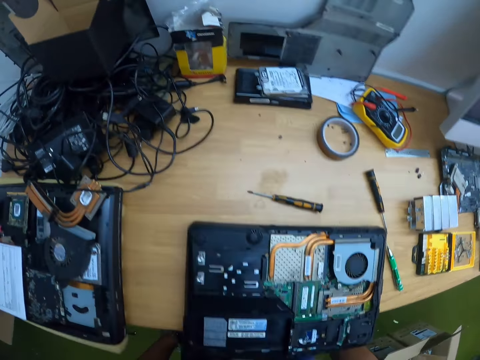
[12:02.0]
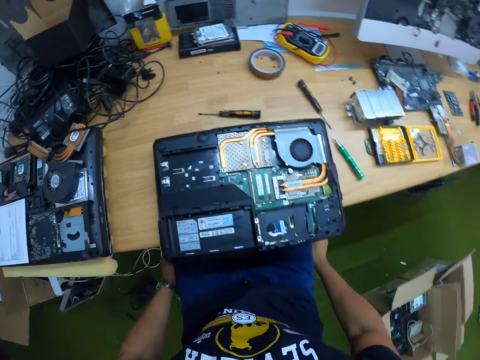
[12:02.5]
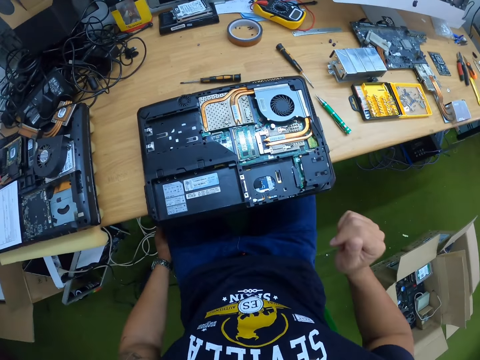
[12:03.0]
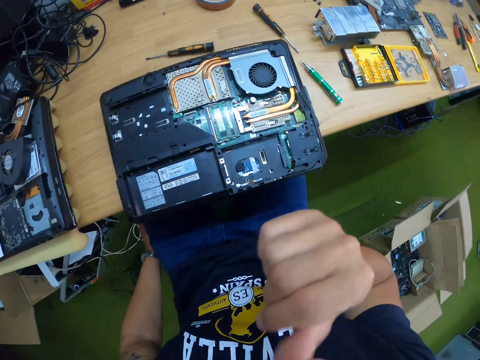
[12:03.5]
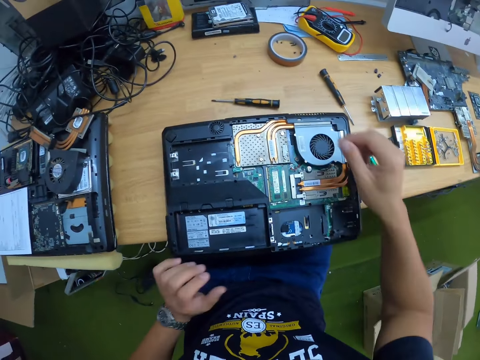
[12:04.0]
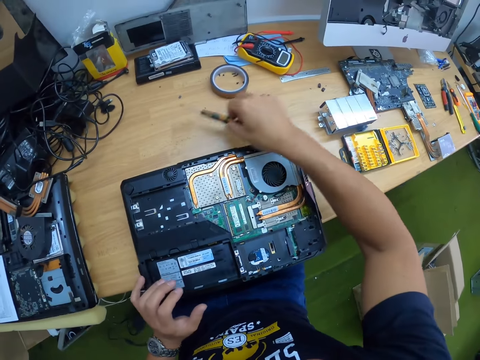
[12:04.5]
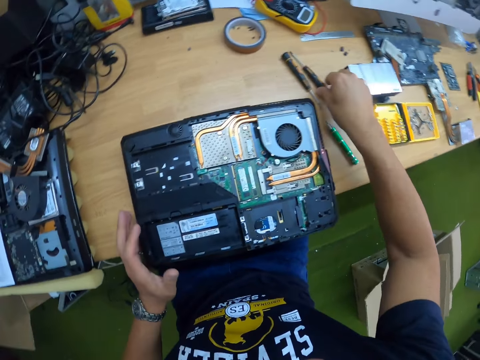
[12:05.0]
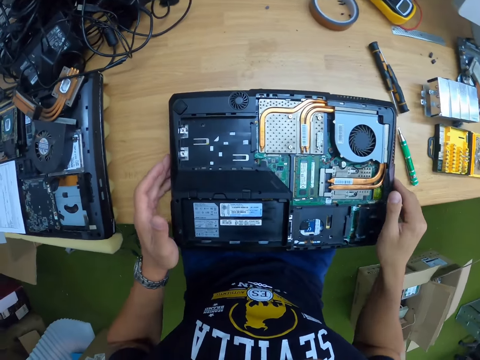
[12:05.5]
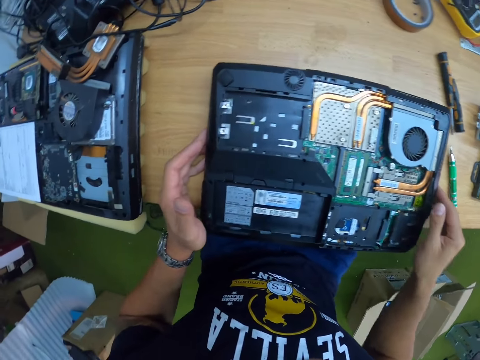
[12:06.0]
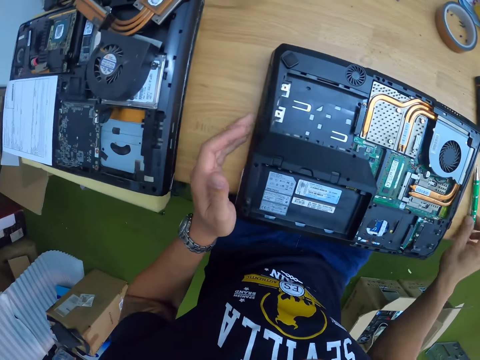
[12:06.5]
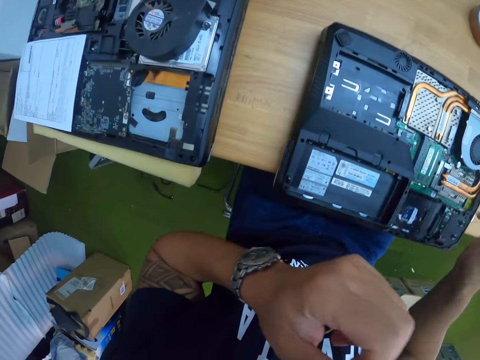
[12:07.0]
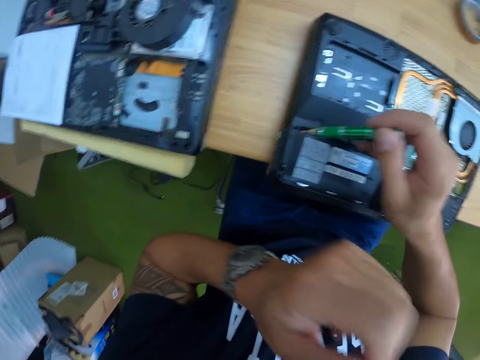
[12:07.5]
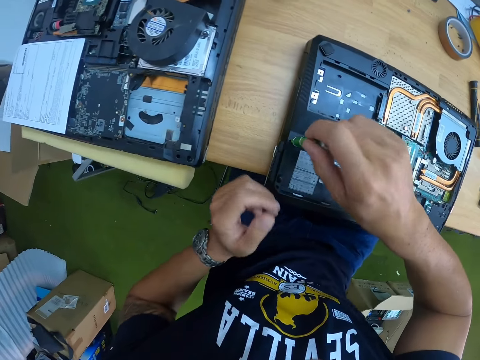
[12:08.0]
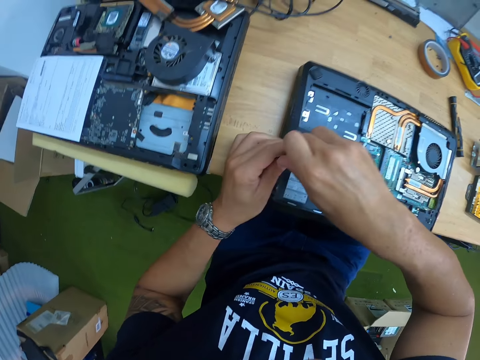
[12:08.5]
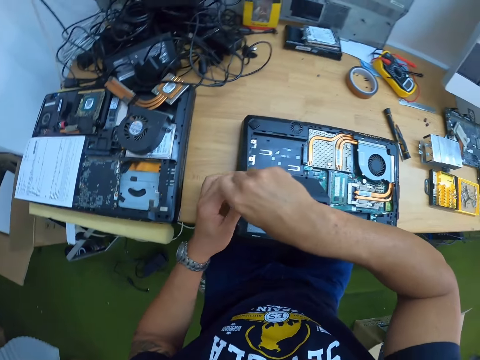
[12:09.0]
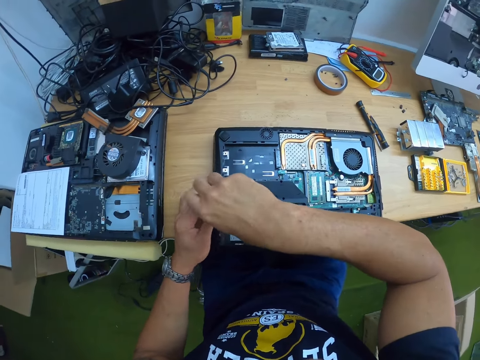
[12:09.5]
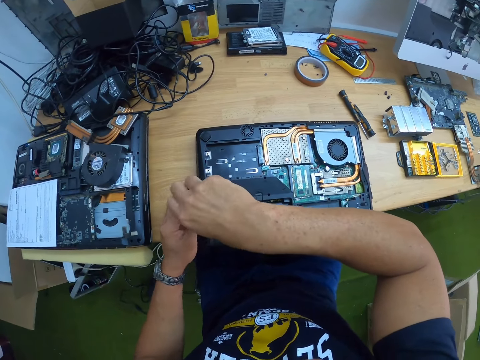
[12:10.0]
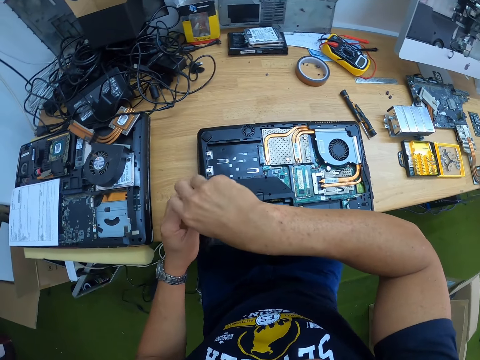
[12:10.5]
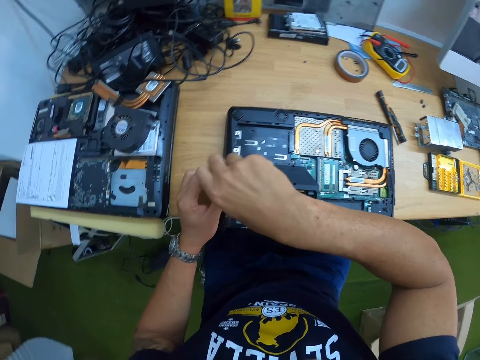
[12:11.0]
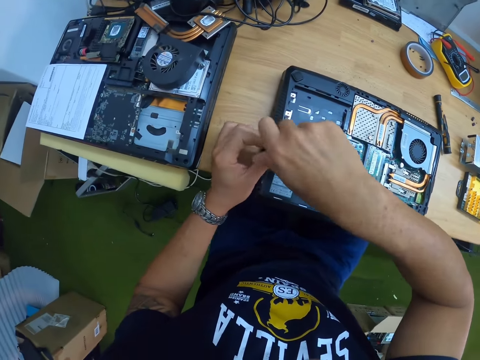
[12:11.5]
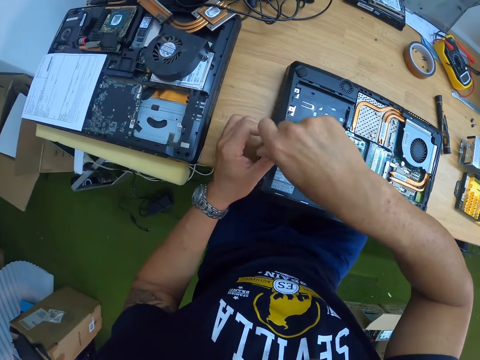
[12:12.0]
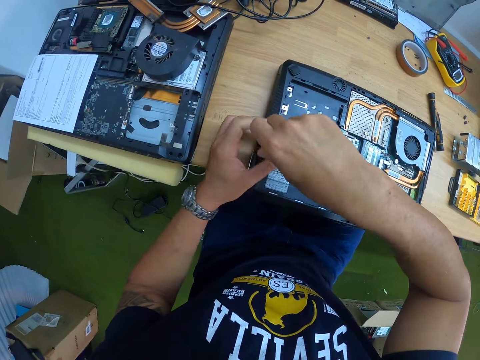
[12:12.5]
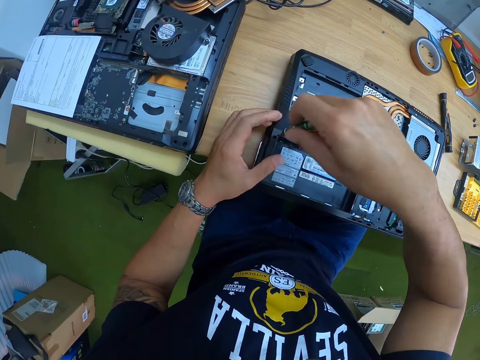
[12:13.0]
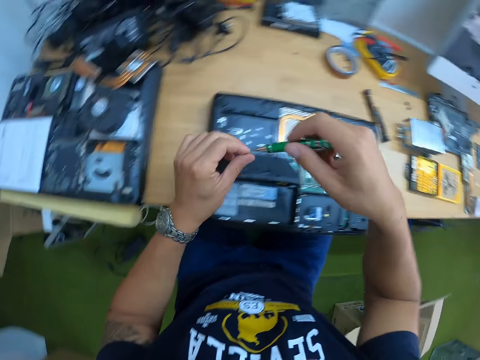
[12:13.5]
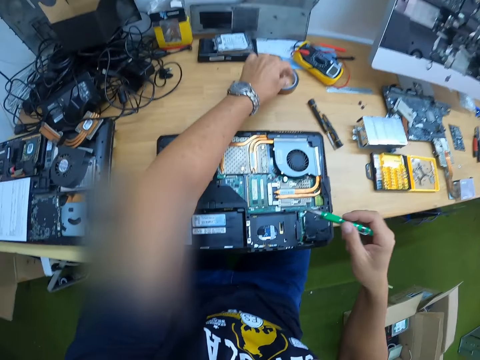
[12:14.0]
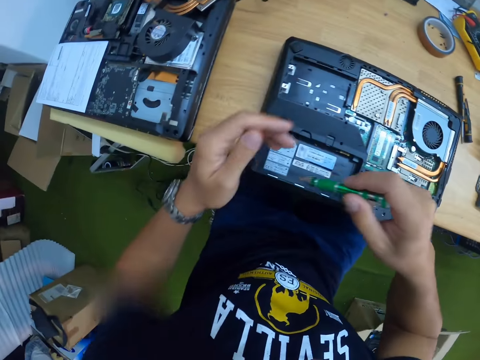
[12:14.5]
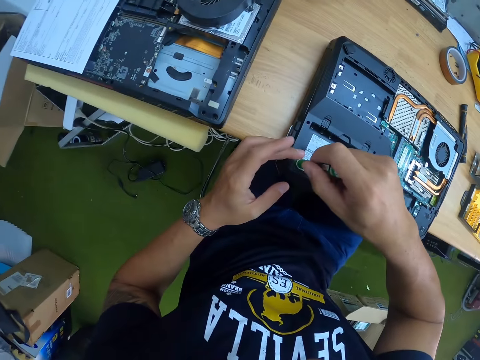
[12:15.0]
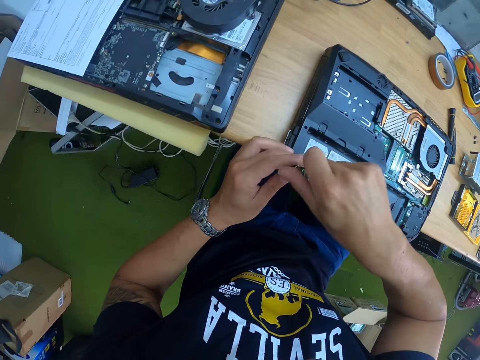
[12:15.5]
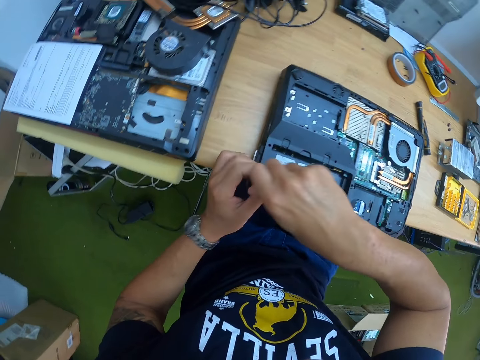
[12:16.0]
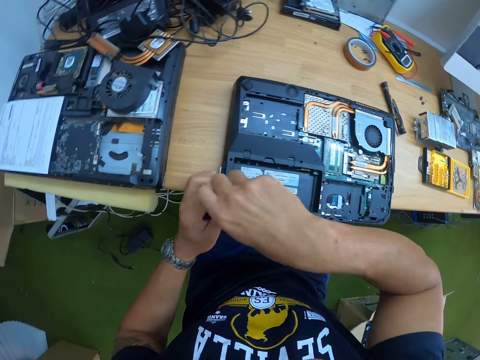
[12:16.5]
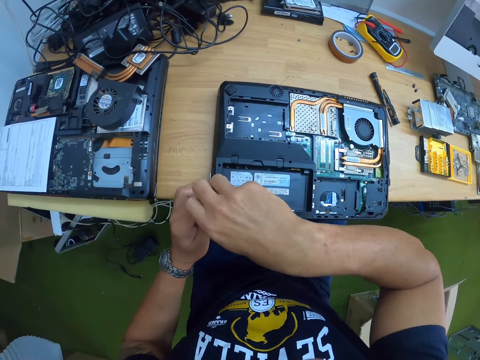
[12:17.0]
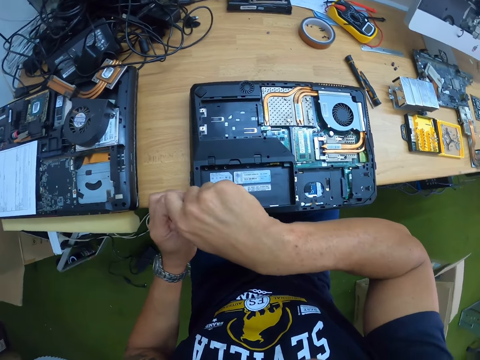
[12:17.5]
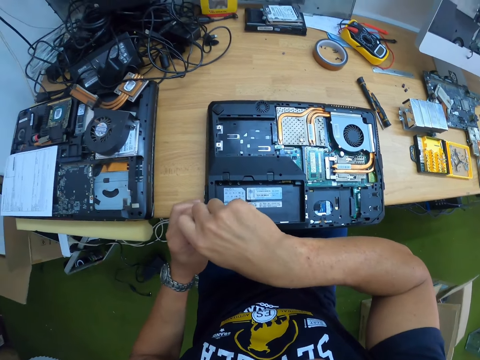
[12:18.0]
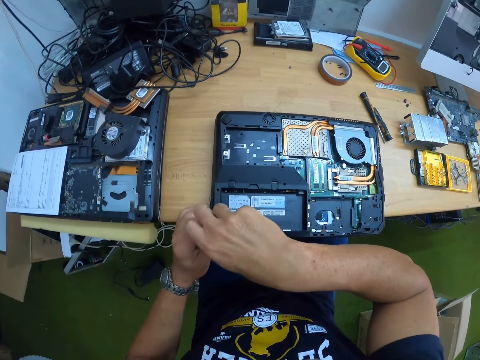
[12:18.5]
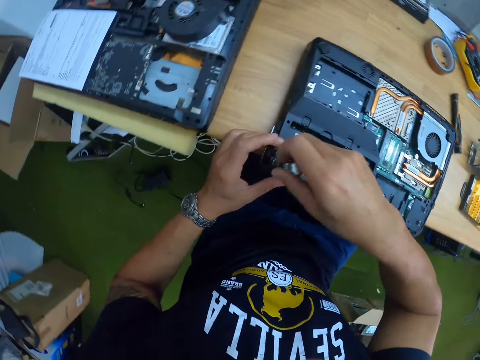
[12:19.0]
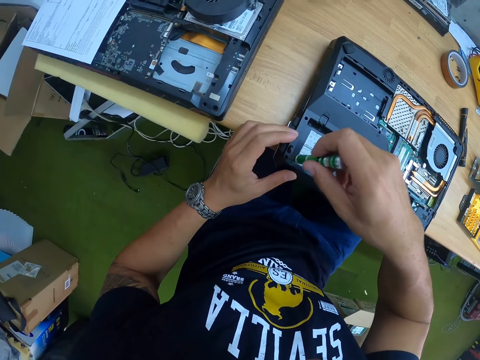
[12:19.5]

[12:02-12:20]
The camera wearer sits. He raises his right hand towards his face. He picks up the black screwdriver from the table with his right hand. He drops the black screwdriver in his right hand on the table. He picks up the green screwdriver from the table with his right hand. He raises his left hand towards his face. He unscrews a bolt at the base of the laptop with the green screwdriver in his right hand. He unscrews the bolt at the base of the laptop with the green screwdriver with both hands. He removes the bolt from the tip of the green screwdriver with his left hand. He drops the bolt in his left hand on the table. He unscrews a bolt at the base of the laptop with the green screwdriver in his right hand.

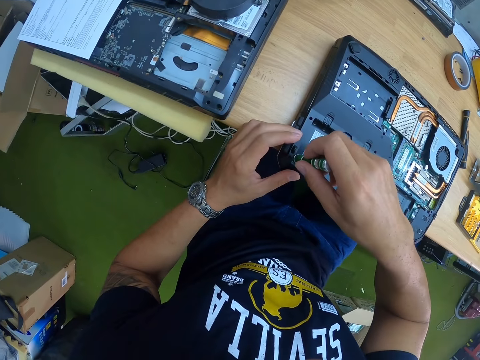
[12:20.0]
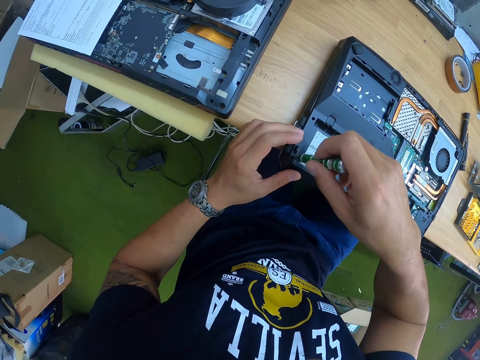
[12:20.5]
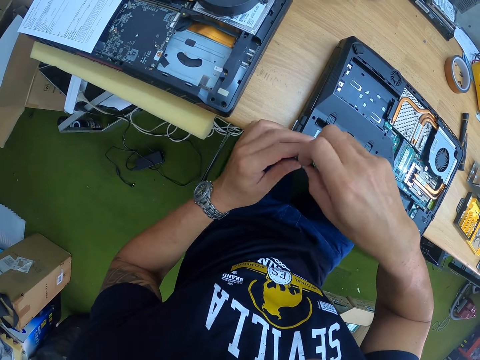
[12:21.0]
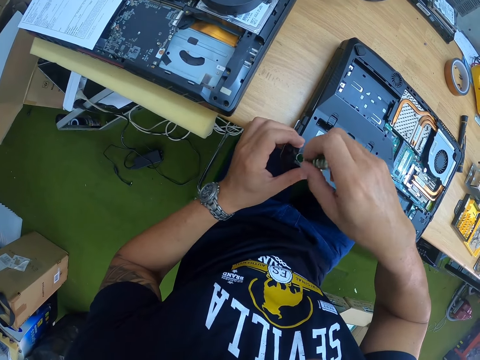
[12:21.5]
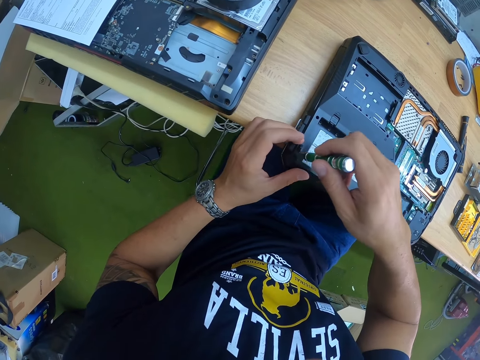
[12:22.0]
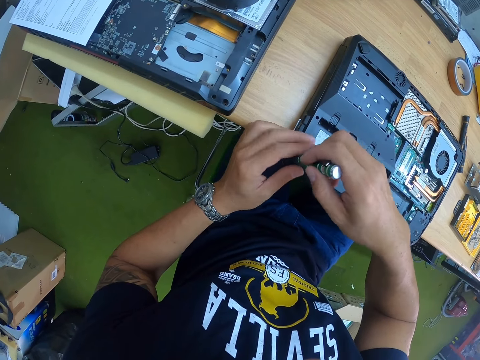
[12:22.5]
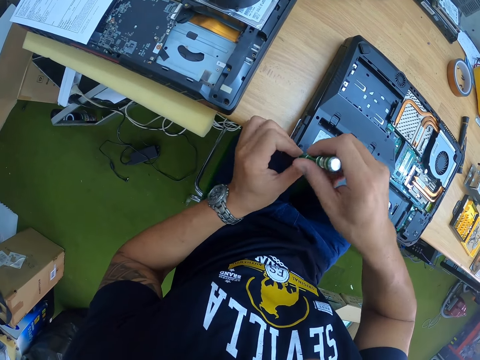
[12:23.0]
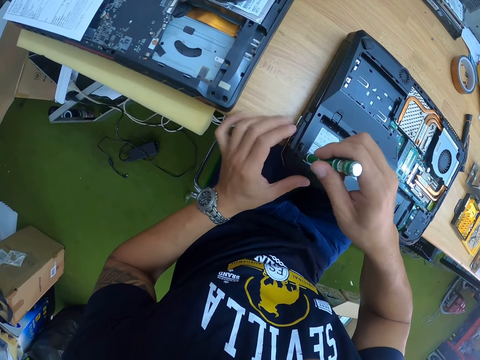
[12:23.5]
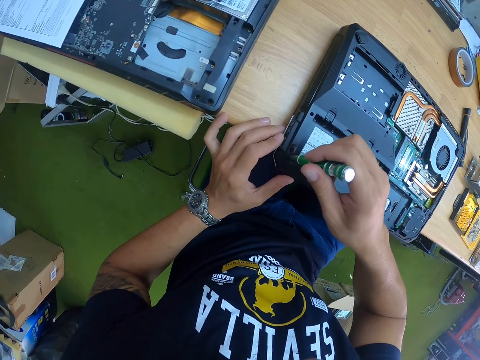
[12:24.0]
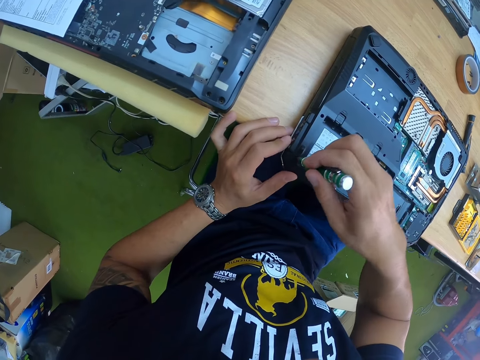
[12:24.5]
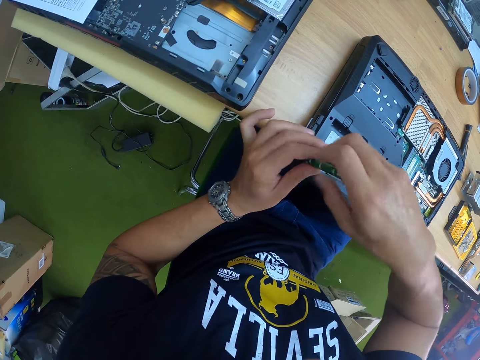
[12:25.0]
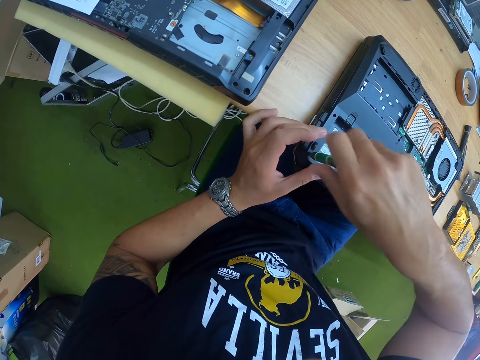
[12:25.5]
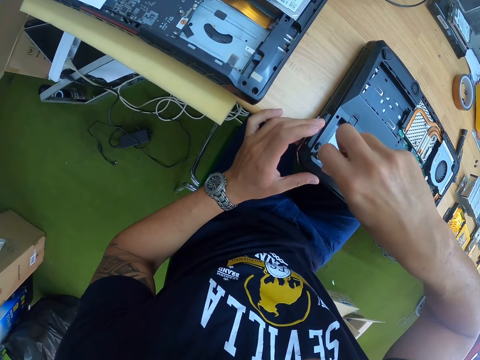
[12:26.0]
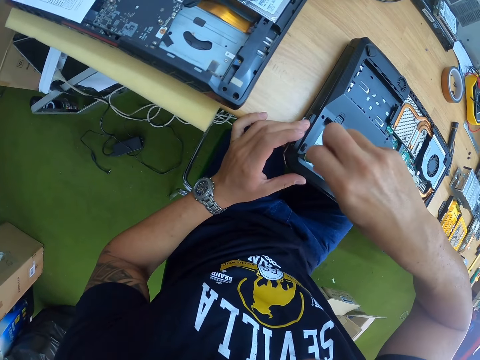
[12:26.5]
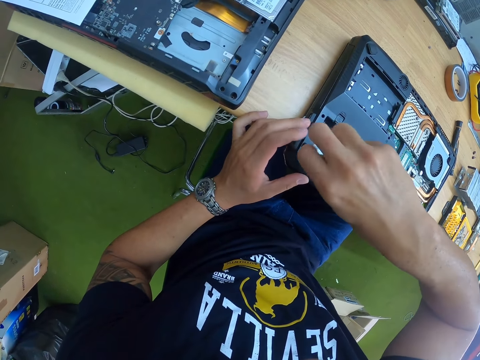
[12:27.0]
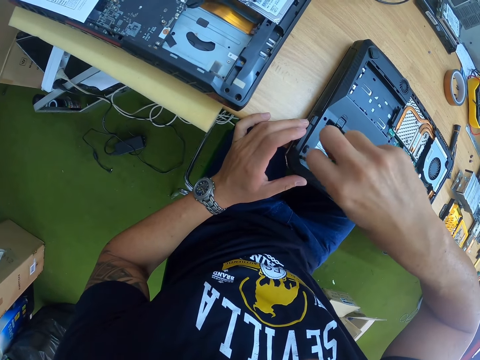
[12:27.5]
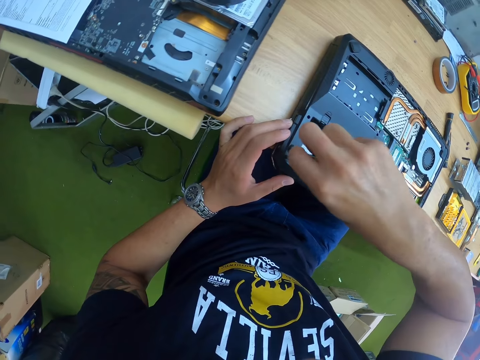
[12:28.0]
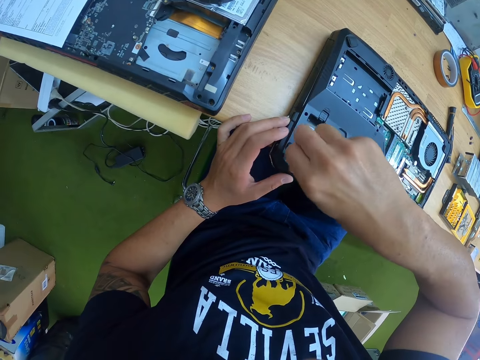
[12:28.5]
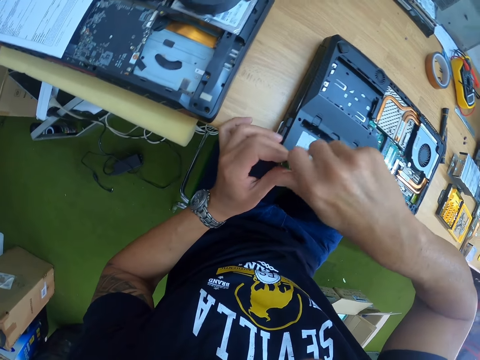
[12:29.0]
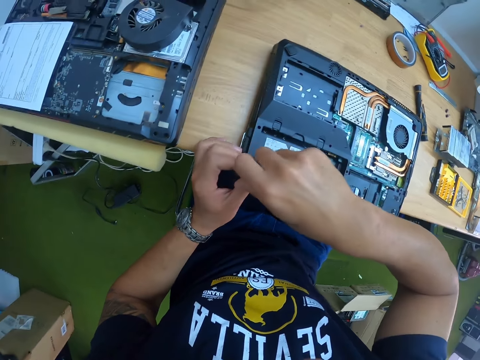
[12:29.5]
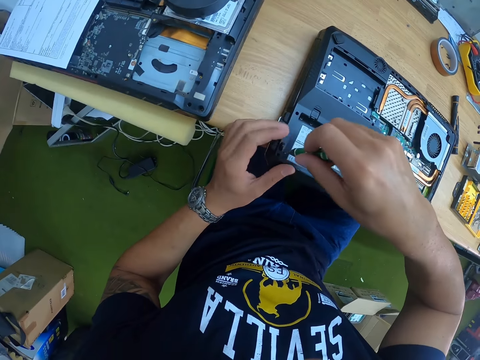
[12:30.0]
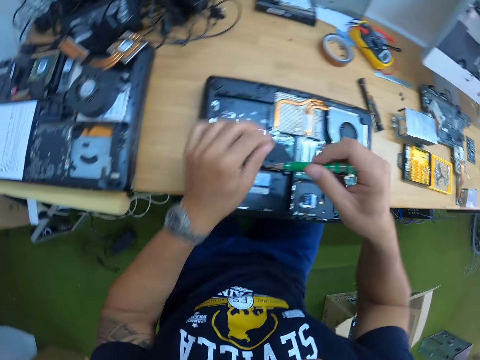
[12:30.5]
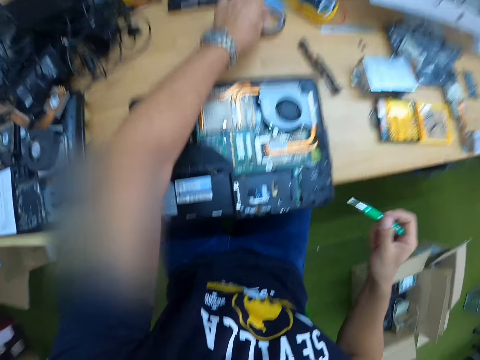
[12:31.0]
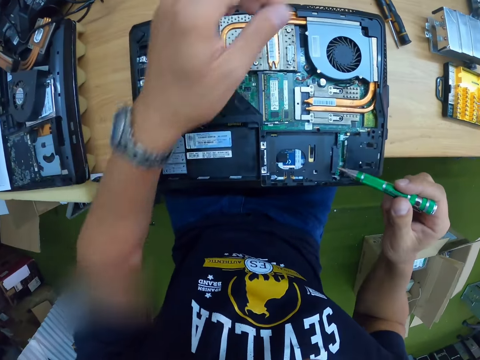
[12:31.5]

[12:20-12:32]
The camera wearer unscrews the bolt at the base of the laptop with the green screwdriver with both hands. He unscrews the bolt at the base of the laptop with the green screwdriver in his right hand. He unscrews the bolt at the base of the laptop with the green screwdriver with both hands. He removes the bolt from the tip of the green screwdriver with his left hand. He drops the bolt in his left hand on the table.
